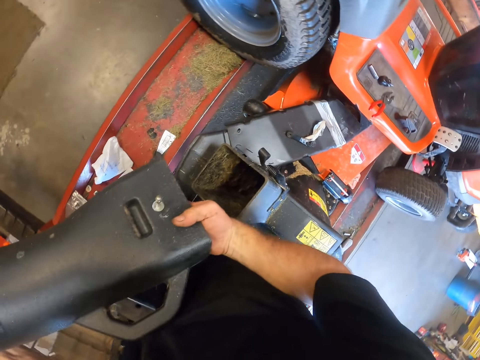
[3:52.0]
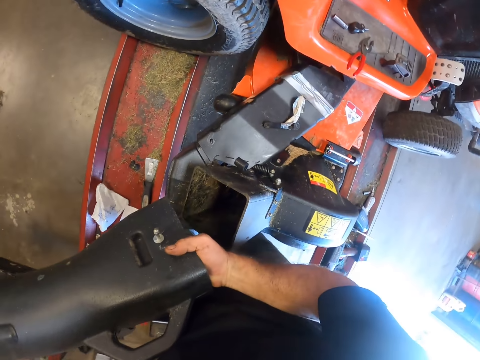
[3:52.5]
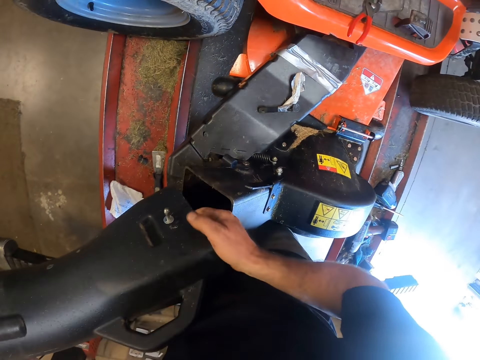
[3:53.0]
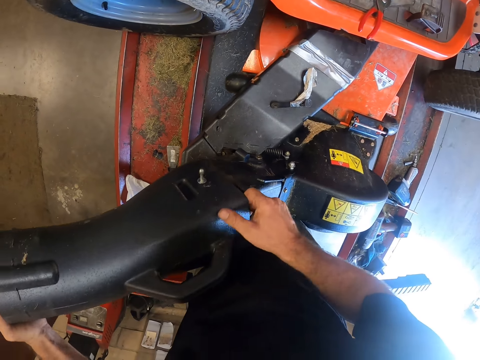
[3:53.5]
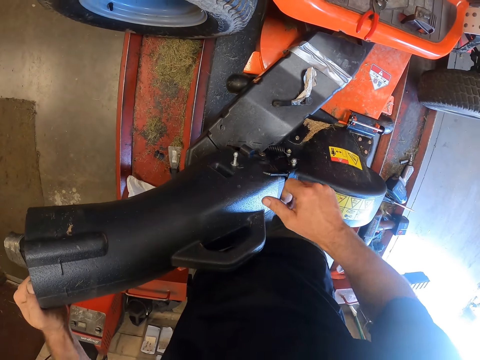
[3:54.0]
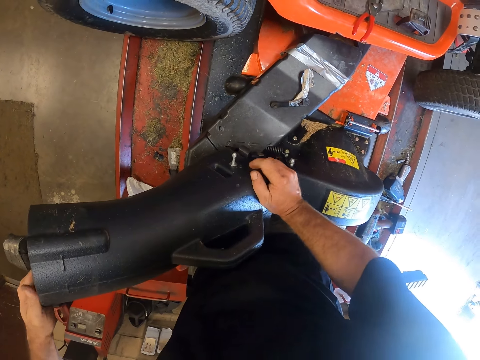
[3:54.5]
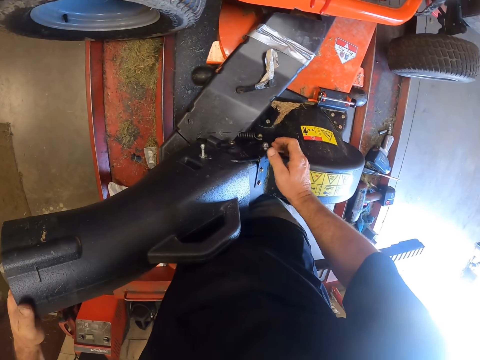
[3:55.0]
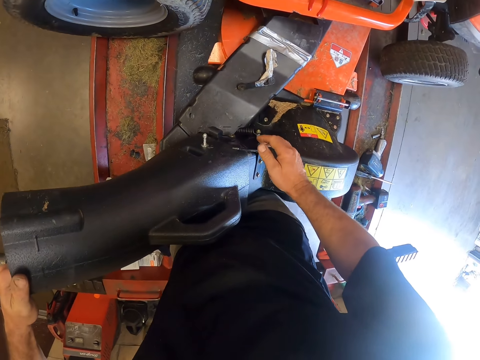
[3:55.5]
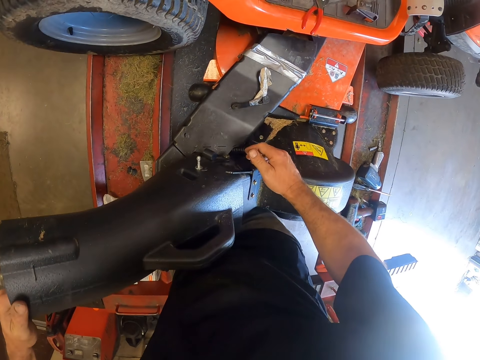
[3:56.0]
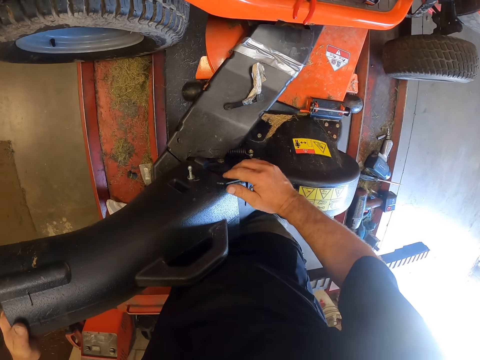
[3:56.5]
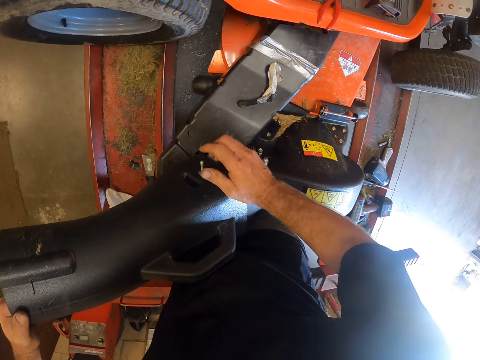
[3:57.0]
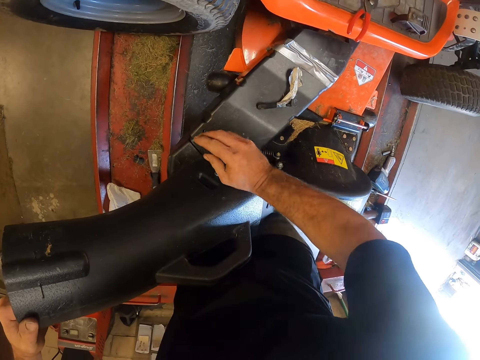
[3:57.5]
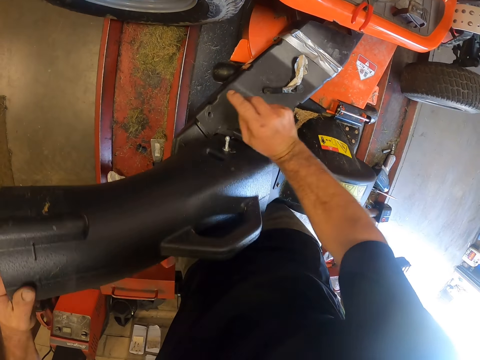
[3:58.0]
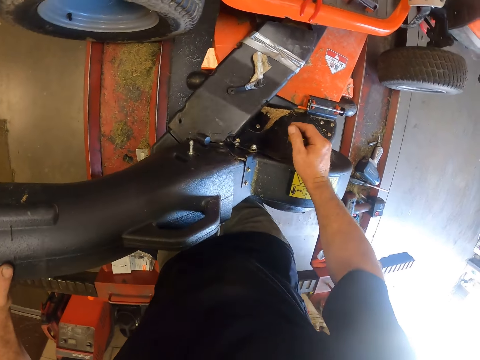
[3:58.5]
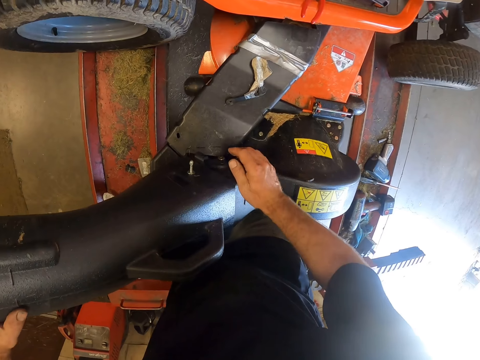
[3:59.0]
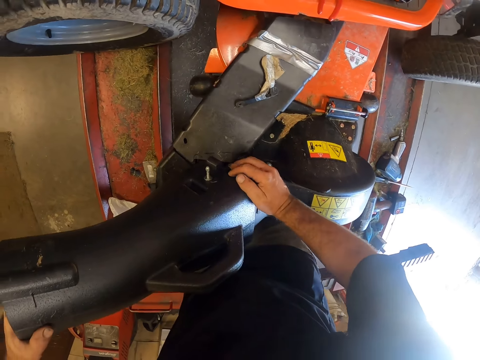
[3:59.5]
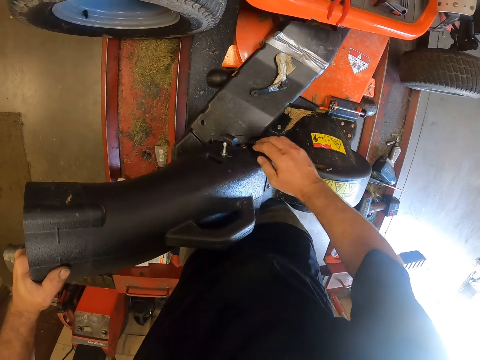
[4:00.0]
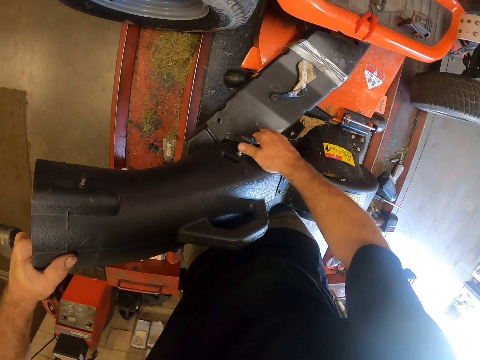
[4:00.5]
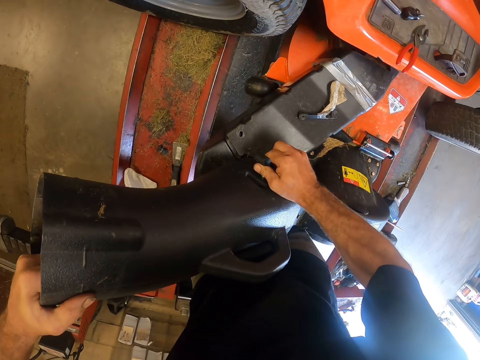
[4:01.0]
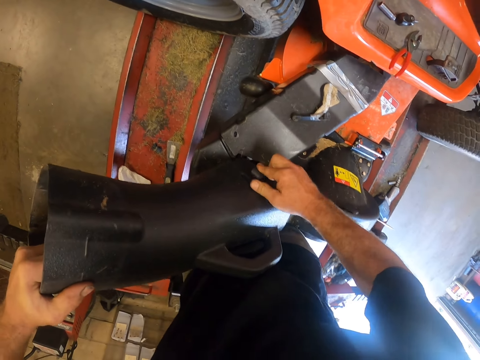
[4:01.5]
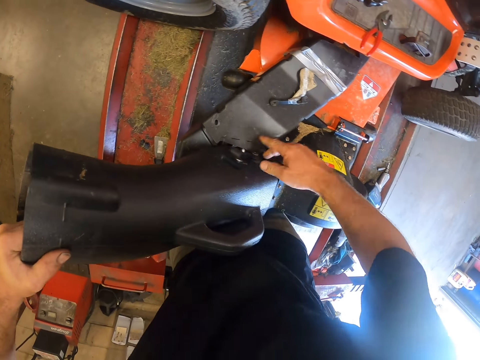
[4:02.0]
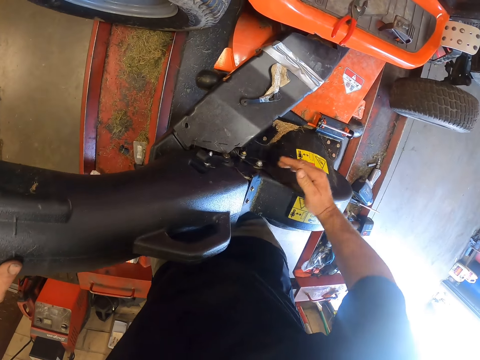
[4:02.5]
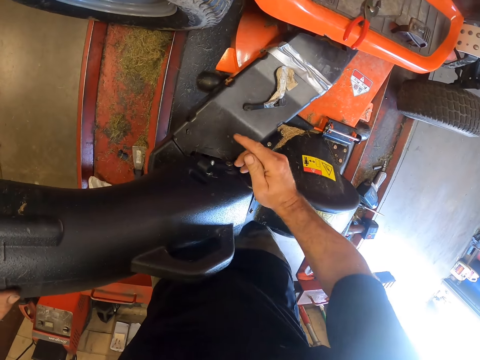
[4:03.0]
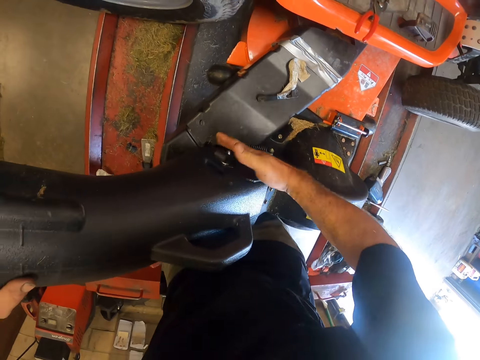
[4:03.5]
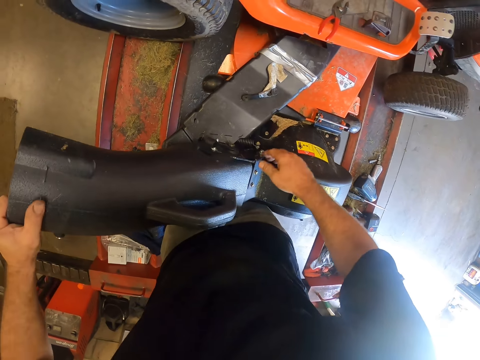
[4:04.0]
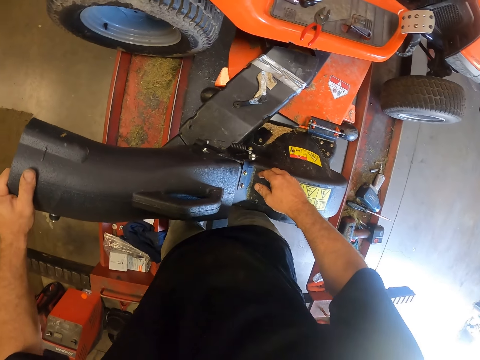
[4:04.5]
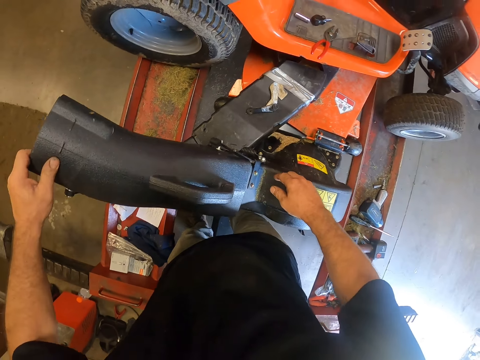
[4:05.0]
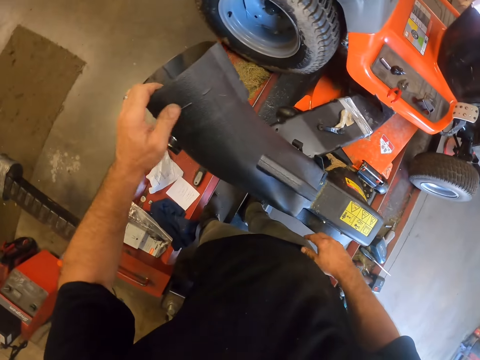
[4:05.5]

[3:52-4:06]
The camera wearer holds the detachable part of the grass collector or tube cover with both hands. He inserts the detachable part of the grass collector onto the other part of the grass collector with both hands. He moves the camera around. He adjusts the detachable part of the grass collector with both hands. He closes the tube cover. He attaches with the first lever the detachable part of the grass collector to the other part of the grass collector with his right hand. He moves the camera around.

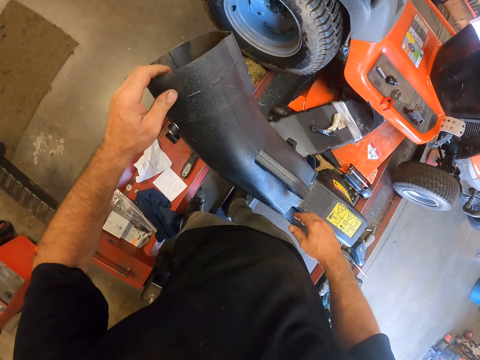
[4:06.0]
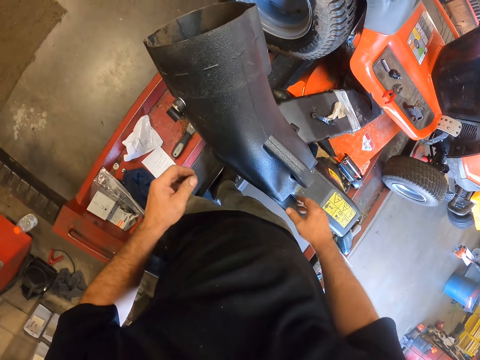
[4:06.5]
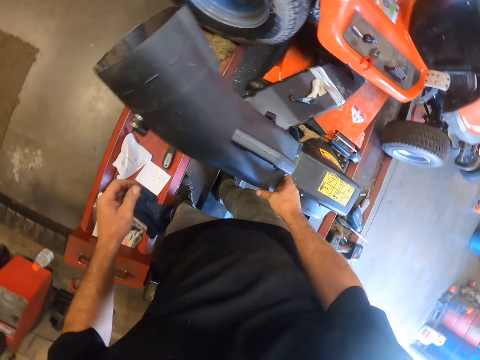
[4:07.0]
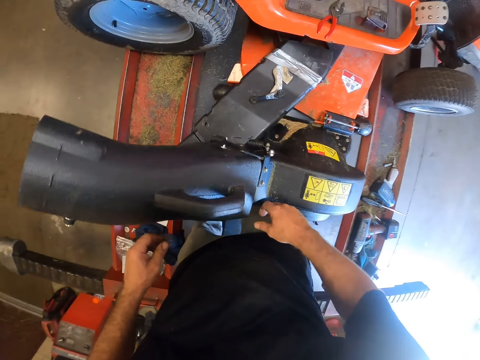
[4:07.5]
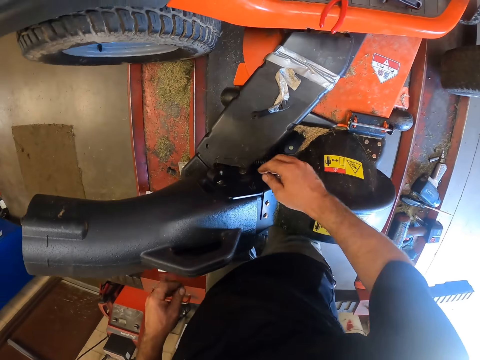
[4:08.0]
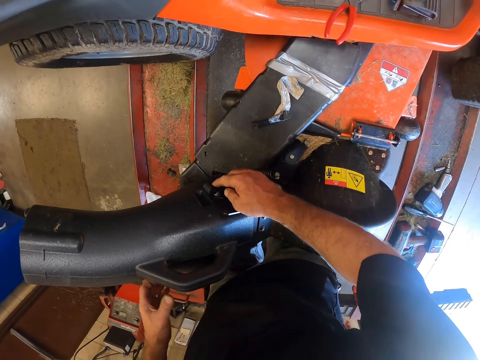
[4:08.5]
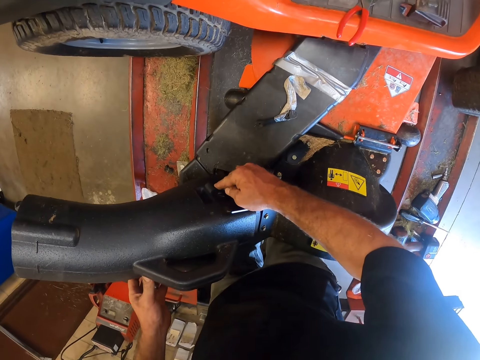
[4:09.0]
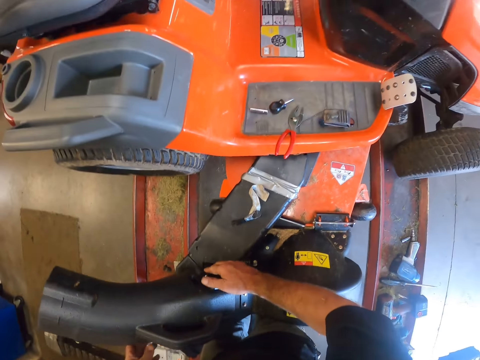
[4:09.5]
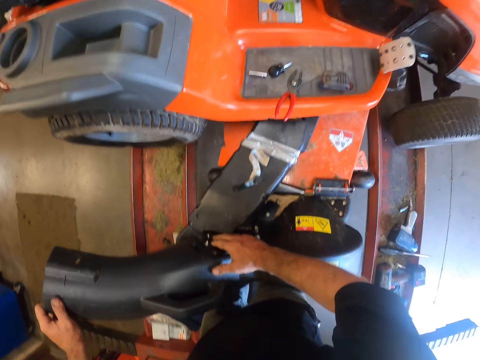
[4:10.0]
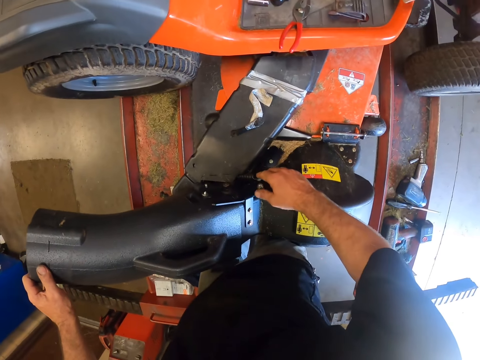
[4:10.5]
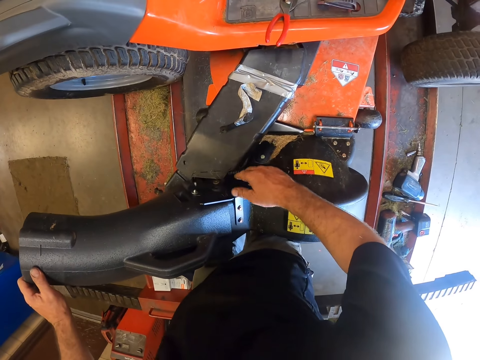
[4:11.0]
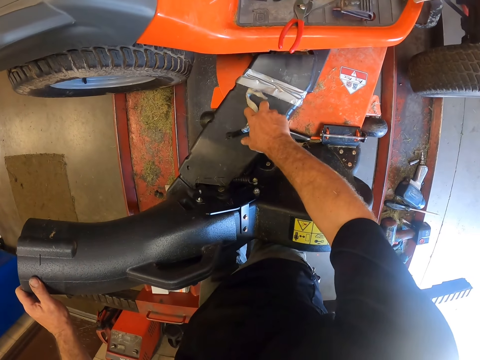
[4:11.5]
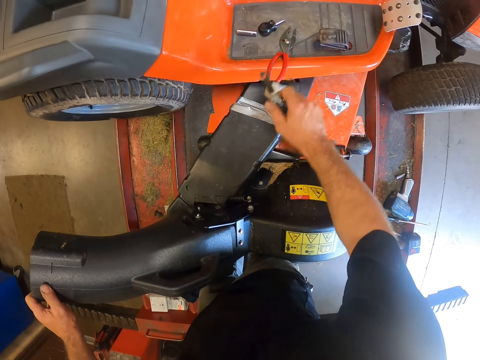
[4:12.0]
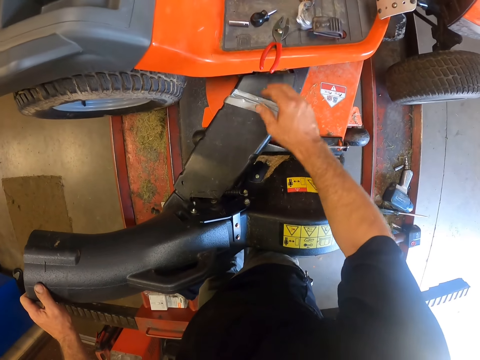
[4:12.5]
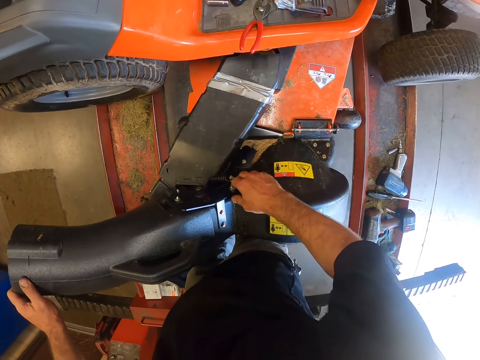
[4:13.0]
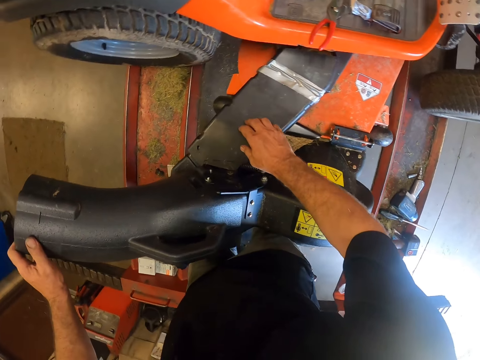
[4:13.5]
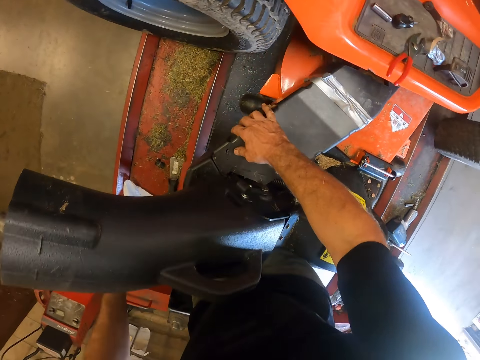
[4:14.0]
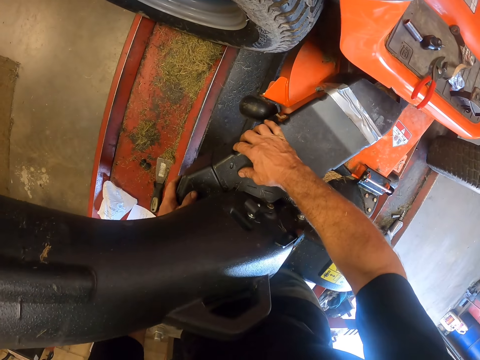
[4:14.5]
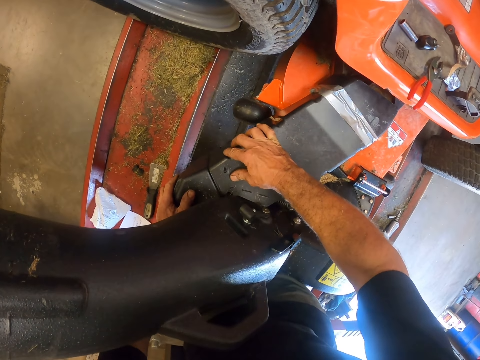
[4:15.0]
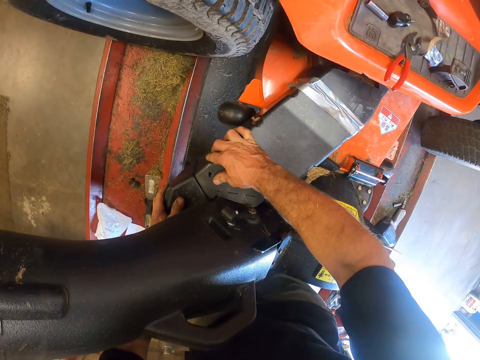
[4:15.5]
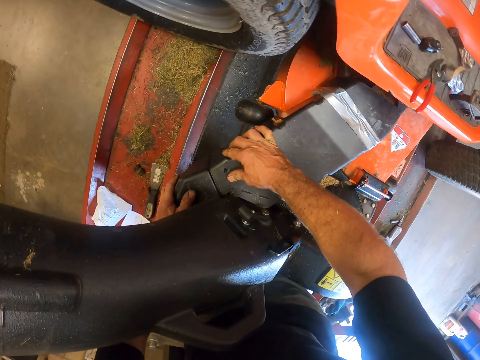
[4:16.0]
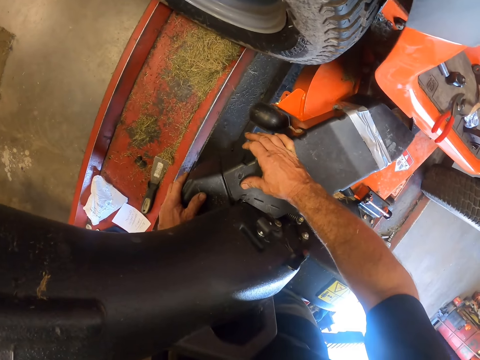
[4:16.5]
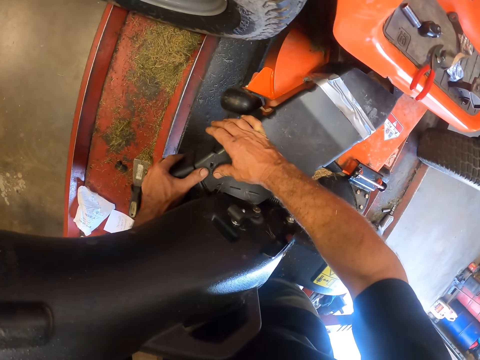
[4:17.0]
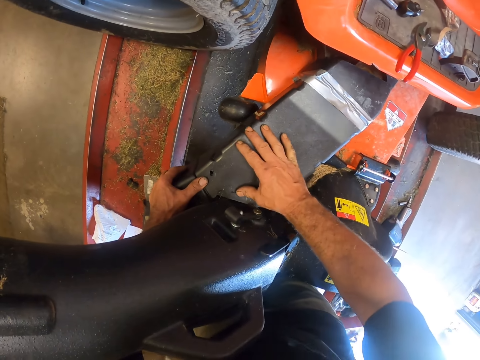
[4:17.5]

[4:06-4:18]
The camera wearer holds a tube cover. He moves the camera around. He adjusts both parts of the grass collector with both hands. He moves the second lever on top of the lawn tractor on the car lift with his right hand to another part of the lawn tractor. He picks up a screw nut and throws the screw nut on the cover protector. He adjusts the grass collector with both hands. He fits the cover in the tube. He moves the camera around.
